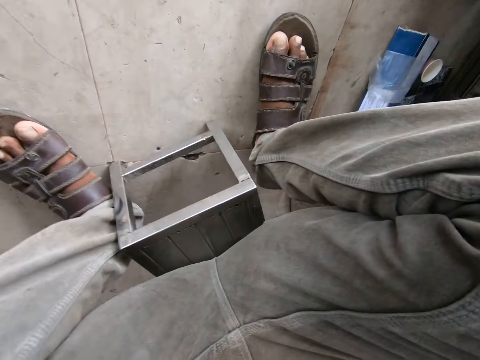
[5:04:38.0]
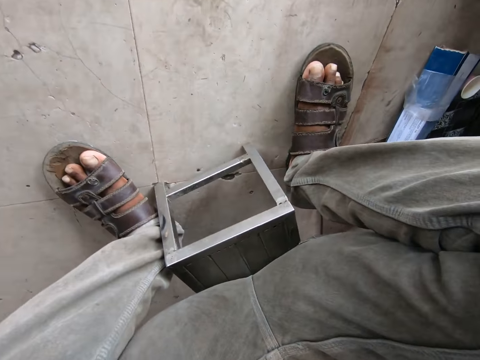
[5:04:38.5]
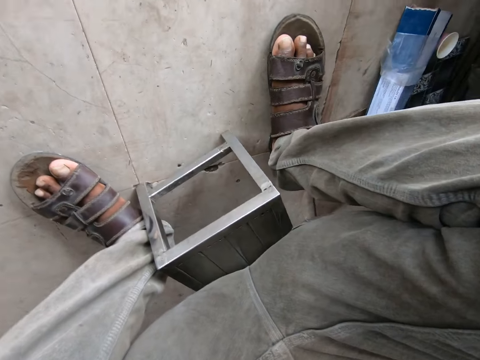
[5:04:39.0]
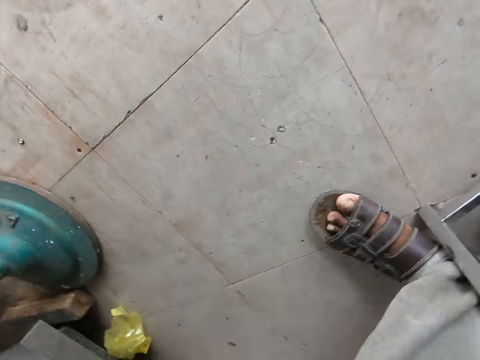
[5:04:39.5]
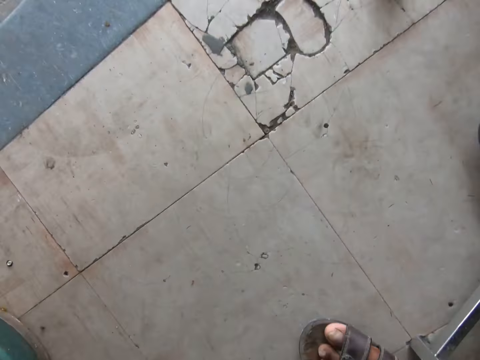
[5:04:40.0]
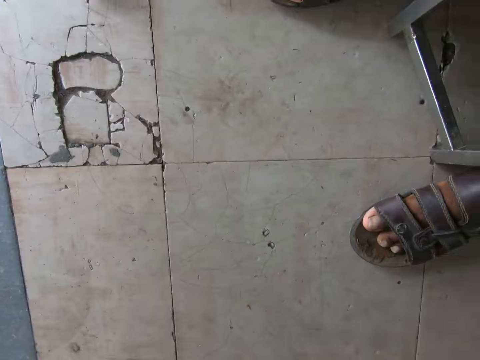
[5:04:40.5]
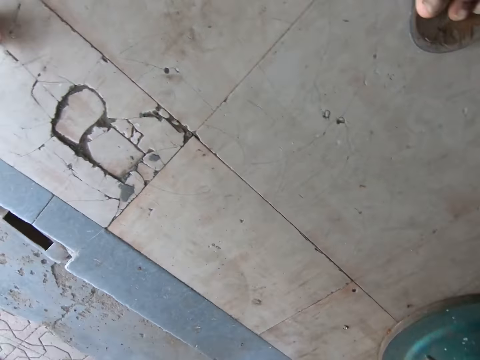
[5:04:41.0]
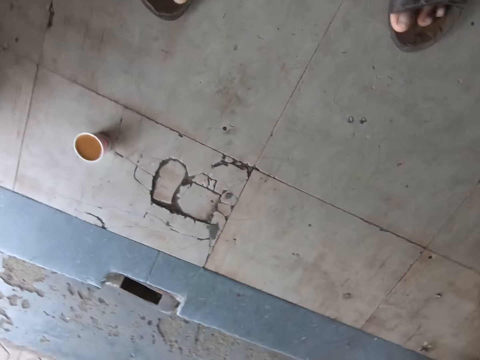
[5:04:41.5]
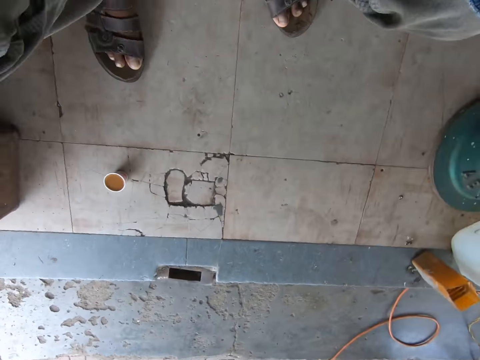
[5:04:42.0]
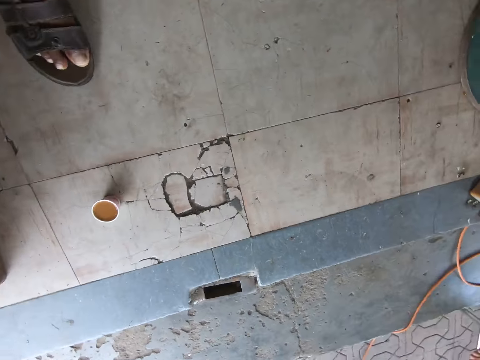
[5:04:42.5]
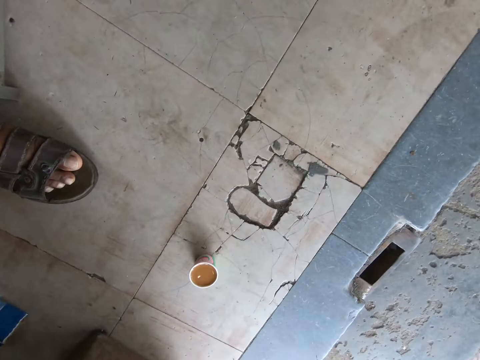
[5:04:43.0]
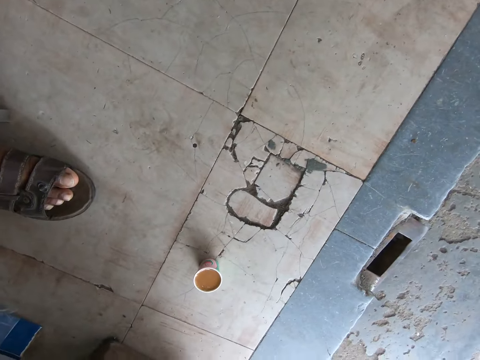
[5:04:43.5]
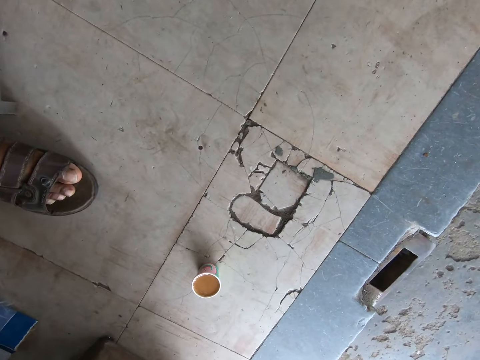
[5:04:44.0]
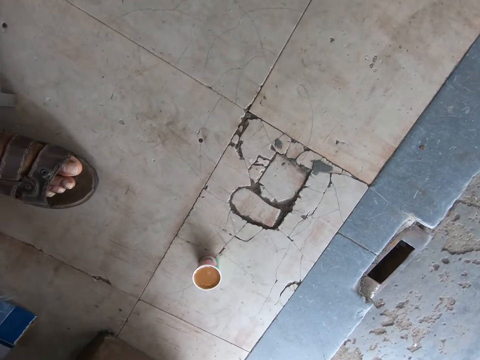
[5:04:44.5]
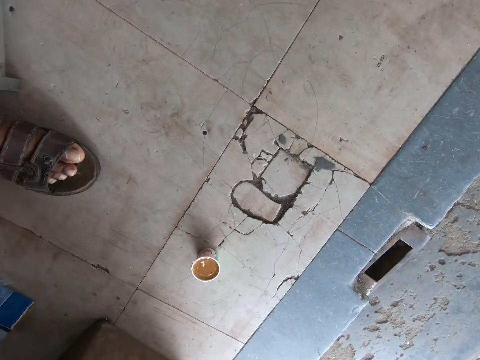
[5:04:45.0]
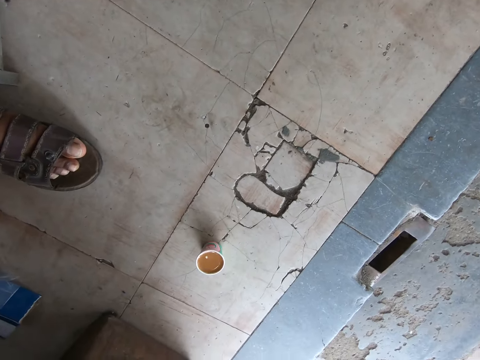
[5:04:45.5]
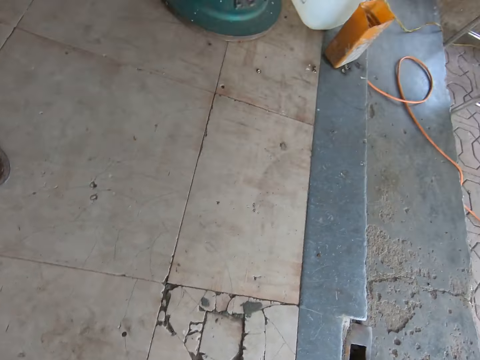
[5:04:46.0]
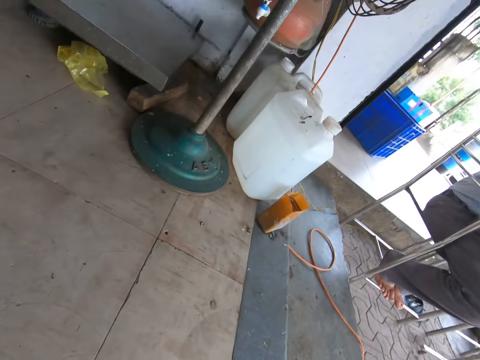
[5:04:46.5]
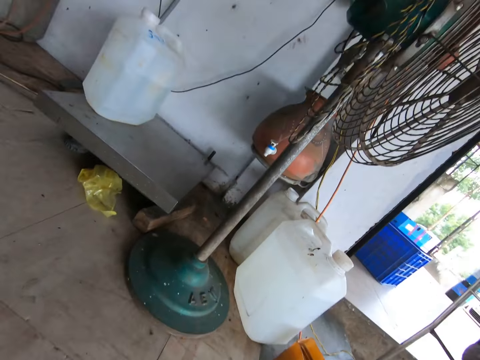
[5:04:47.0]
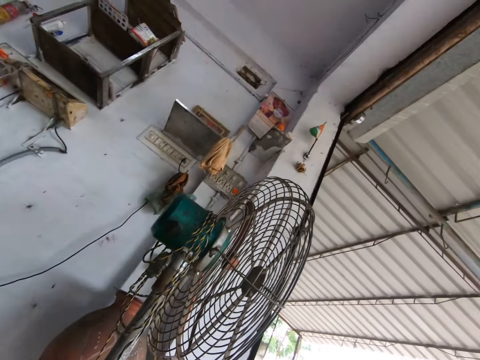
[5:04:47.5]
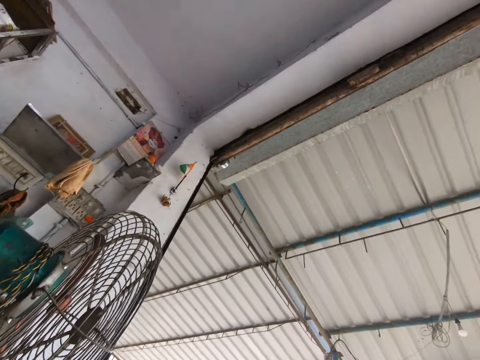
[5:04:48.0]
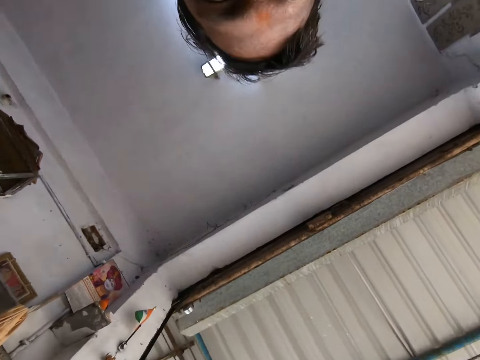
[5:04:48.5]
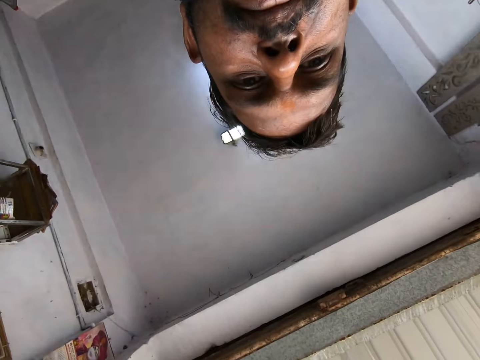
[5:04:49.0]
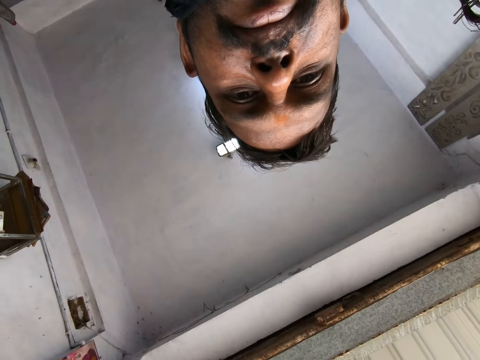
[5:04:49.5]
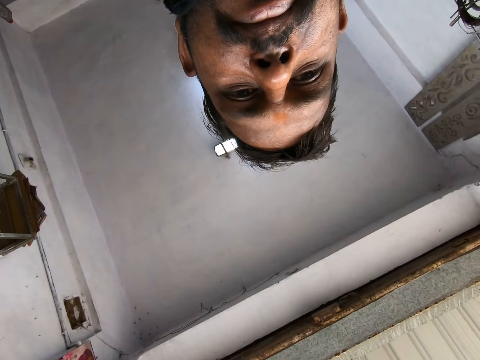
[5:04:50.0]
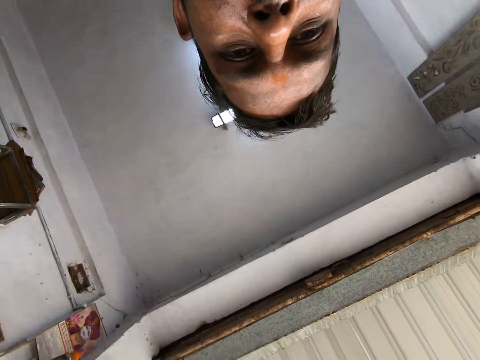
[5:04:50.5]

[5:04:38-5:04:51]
The camera wearer looks around.

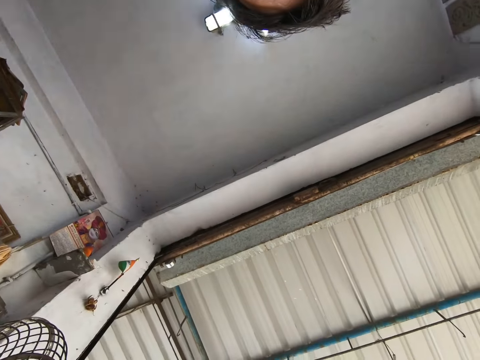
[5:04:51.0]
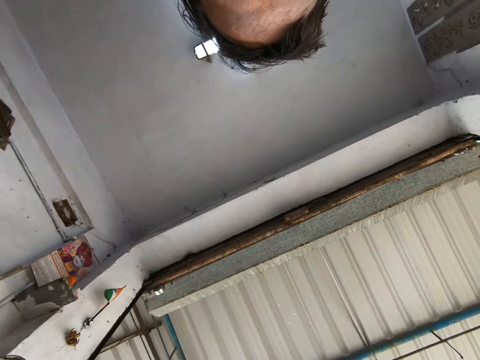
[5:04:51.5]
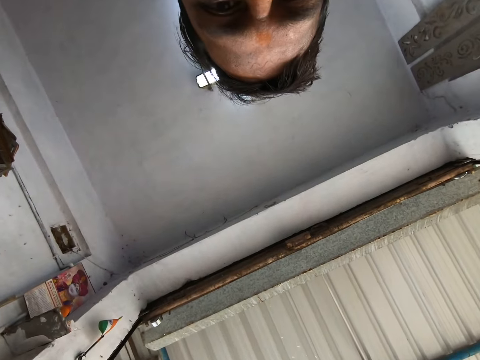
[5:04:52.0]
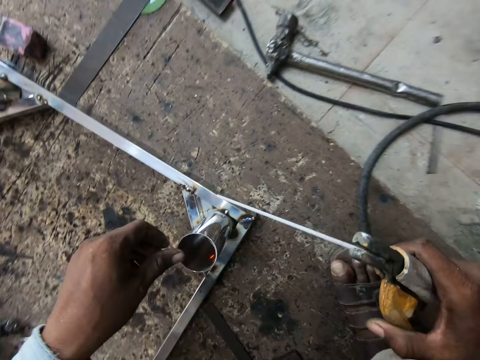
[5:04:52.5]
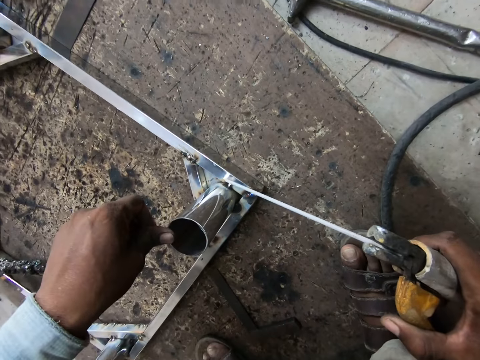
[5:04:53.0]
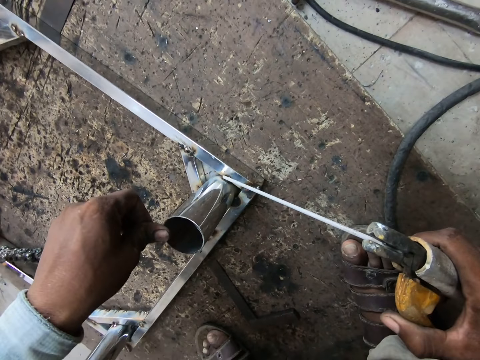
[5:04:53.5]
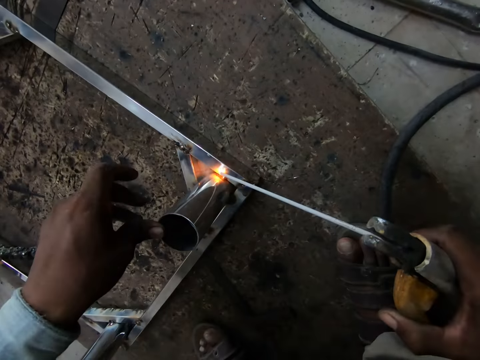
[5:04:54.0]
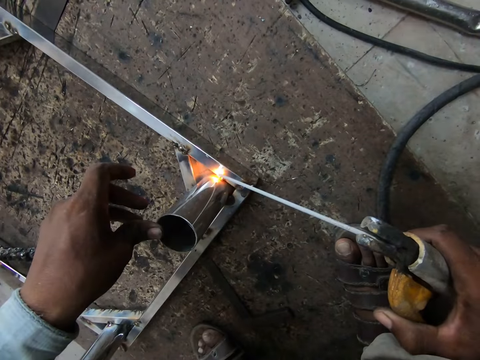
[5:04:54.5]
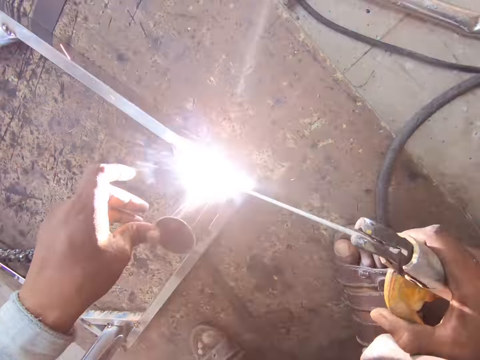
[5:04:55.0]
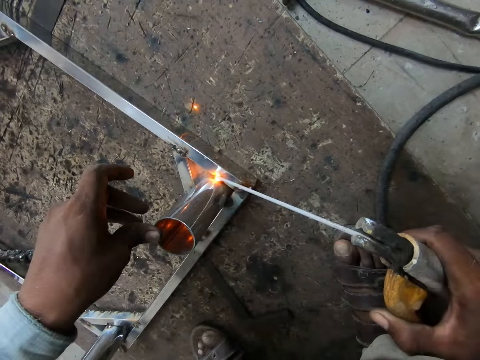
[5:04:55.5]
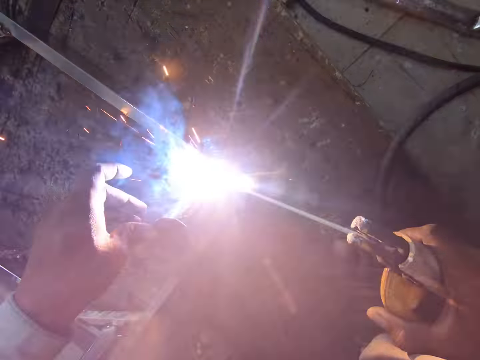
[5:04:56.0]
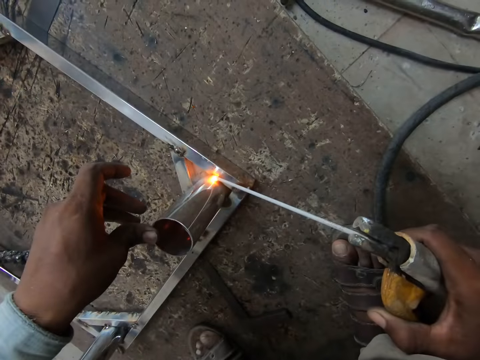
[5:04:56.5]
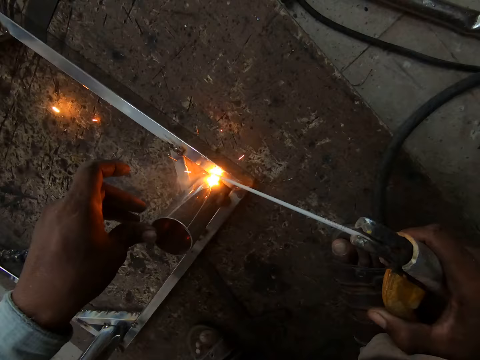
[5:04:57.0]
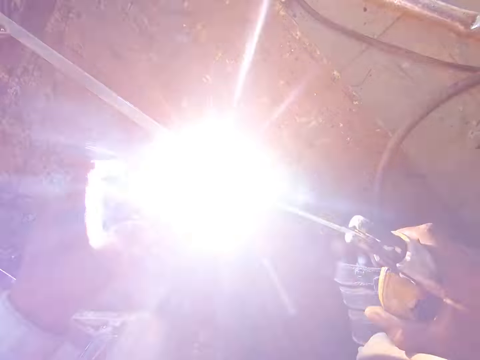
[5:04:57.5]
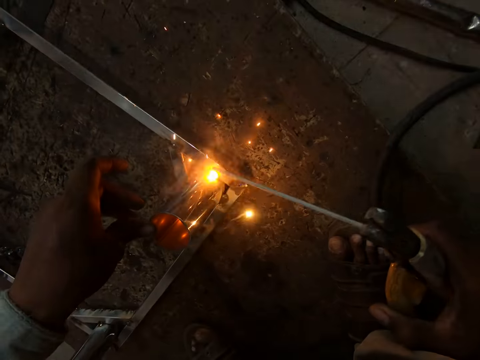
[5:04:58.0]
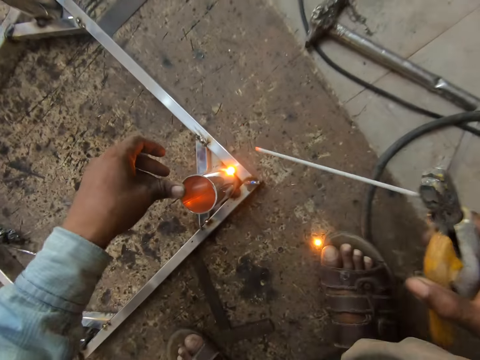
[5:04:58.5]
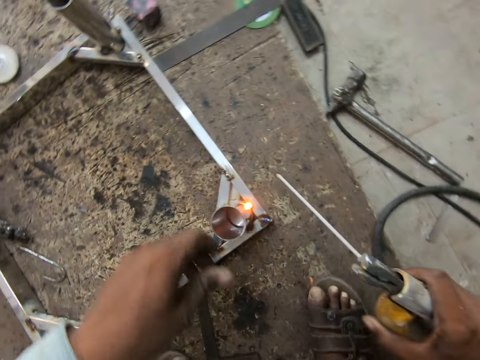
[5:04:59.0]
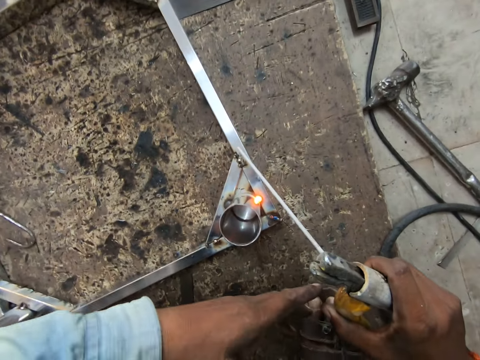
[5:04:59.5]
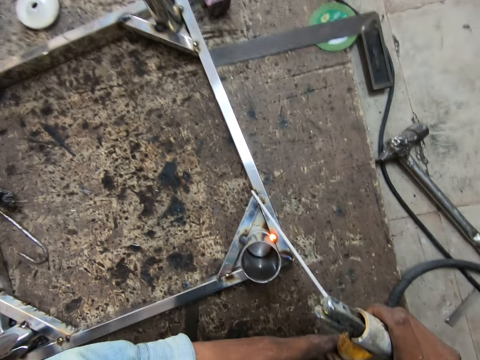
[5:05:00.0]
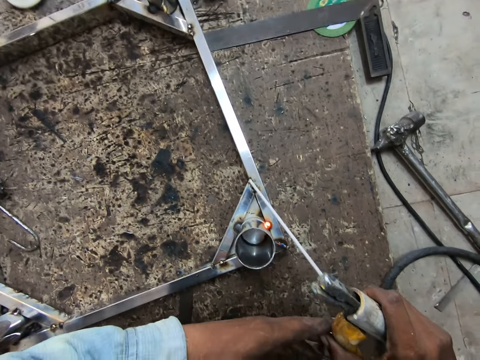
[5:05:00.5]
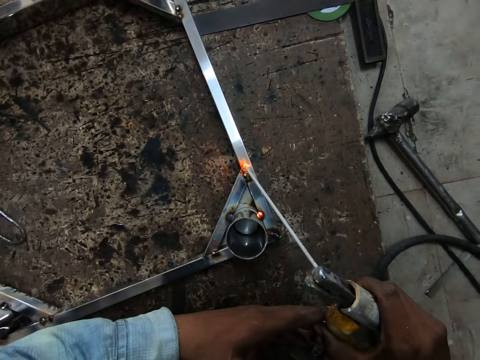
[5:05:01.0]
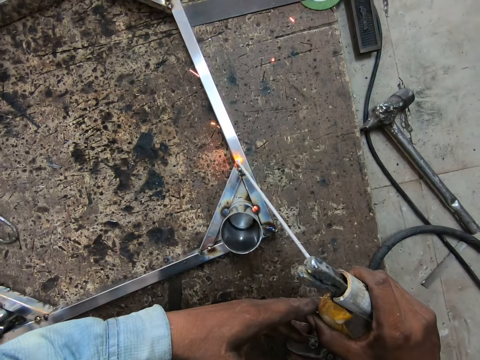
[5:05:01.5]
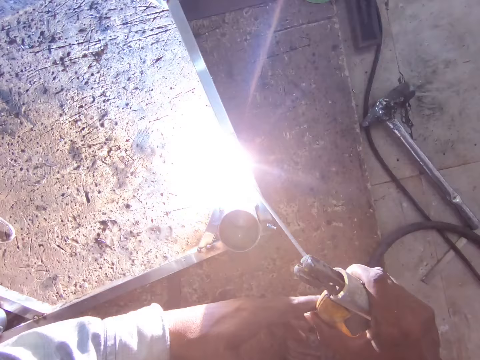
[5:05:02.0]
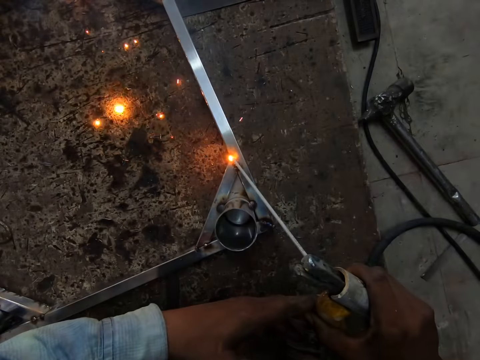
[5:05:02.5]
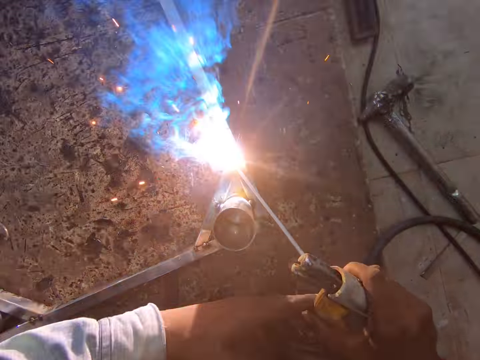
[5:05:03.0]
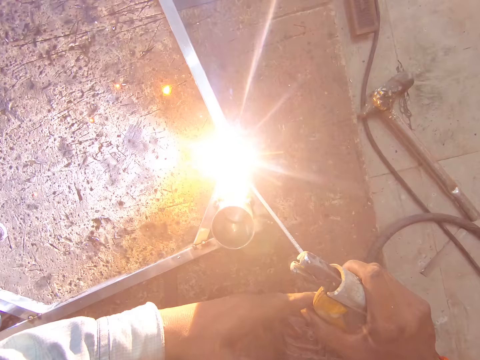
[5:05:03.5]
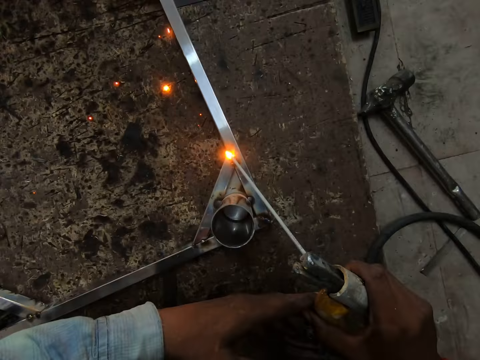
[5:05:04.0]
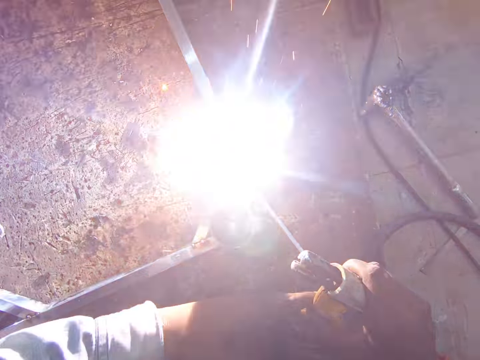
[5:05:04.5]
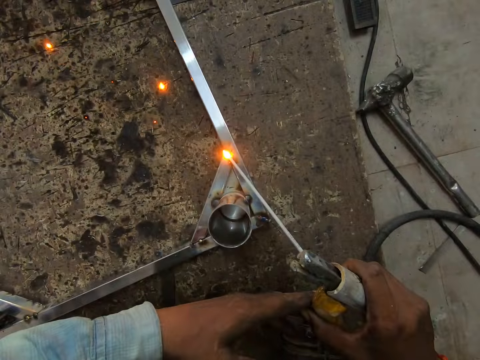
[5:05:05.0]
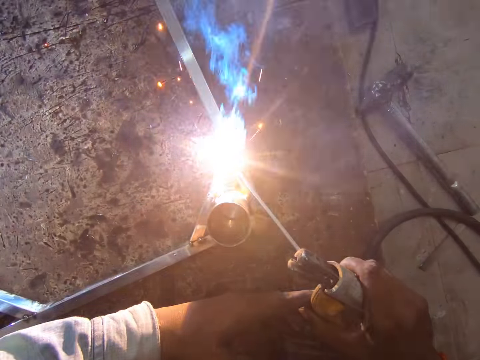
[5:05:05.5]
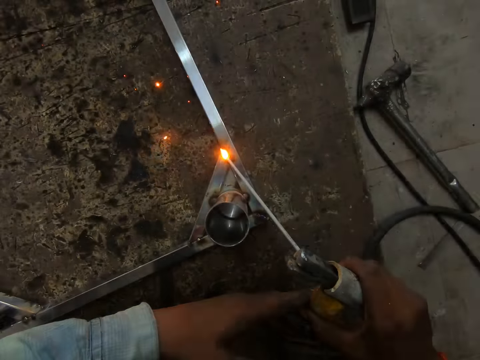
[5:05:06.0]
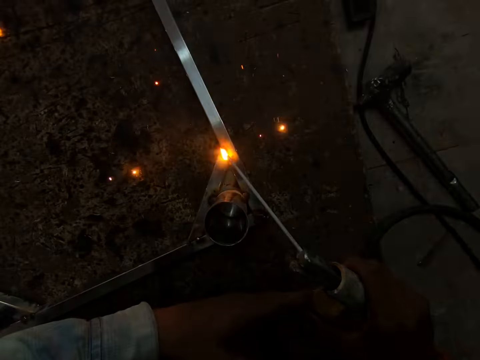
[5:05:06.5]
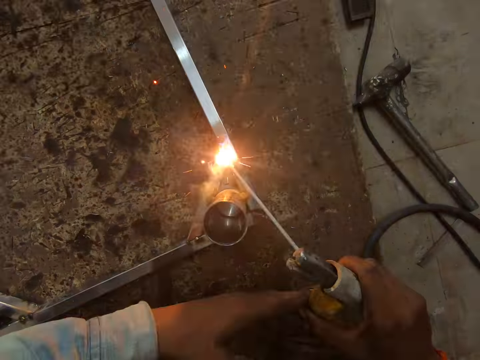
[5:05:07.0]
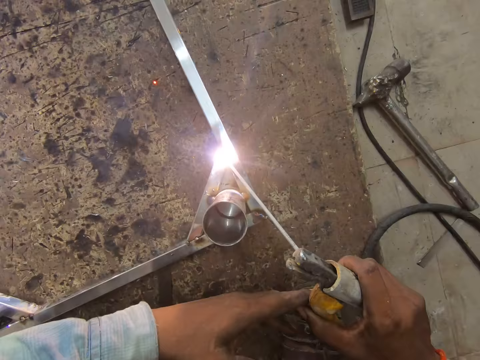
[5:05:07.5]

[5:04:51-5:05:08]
The camera wearer welds a metal piece to a table frame on a work surface with an electrode holder in his right hand. He adjusts the welding machine. He welds the metal table.
